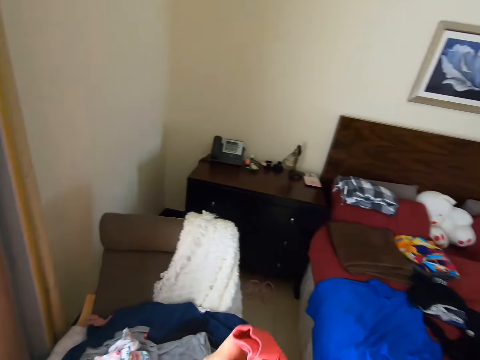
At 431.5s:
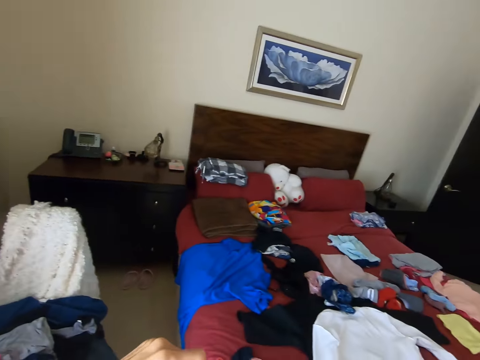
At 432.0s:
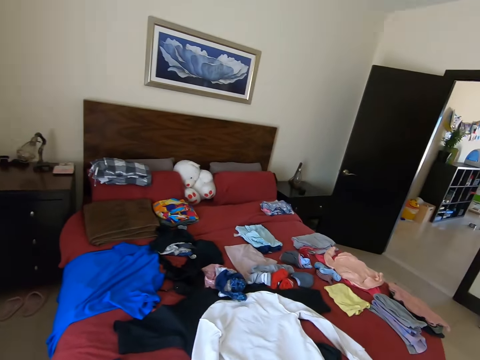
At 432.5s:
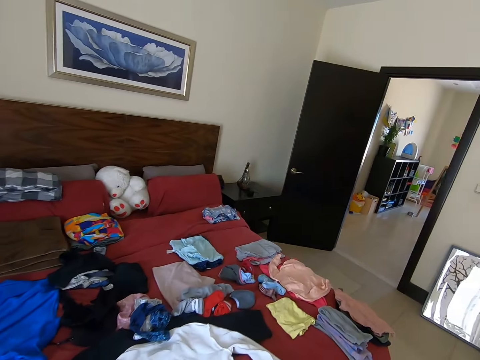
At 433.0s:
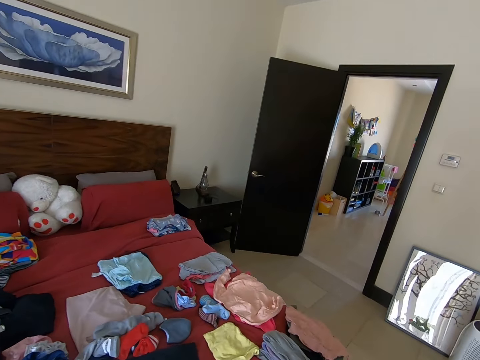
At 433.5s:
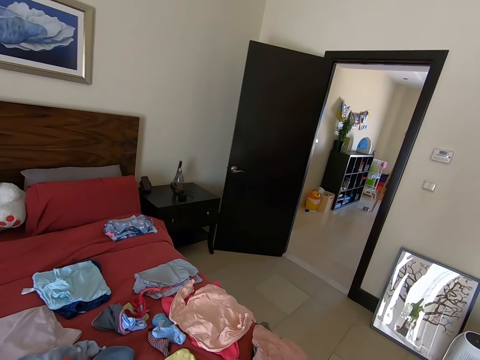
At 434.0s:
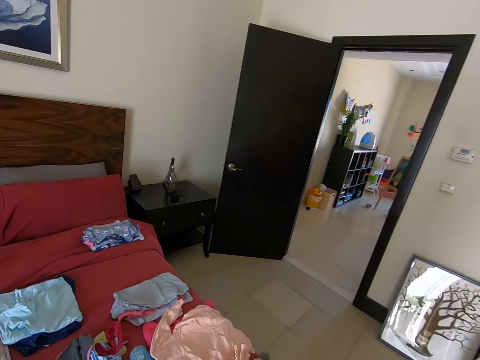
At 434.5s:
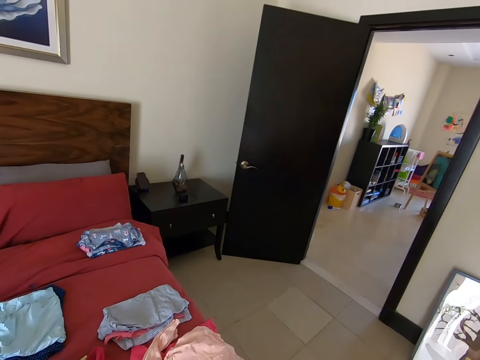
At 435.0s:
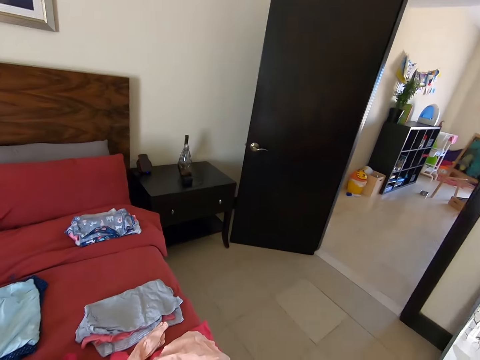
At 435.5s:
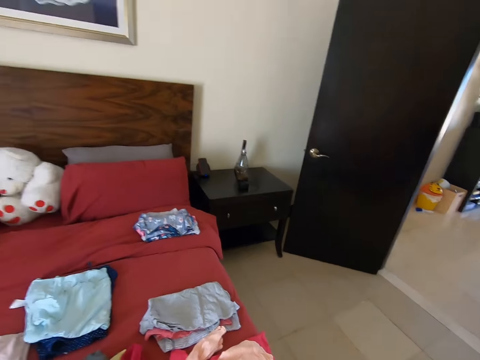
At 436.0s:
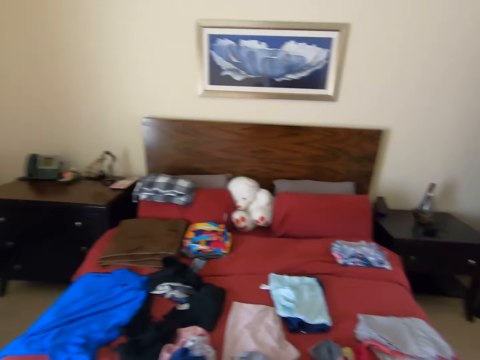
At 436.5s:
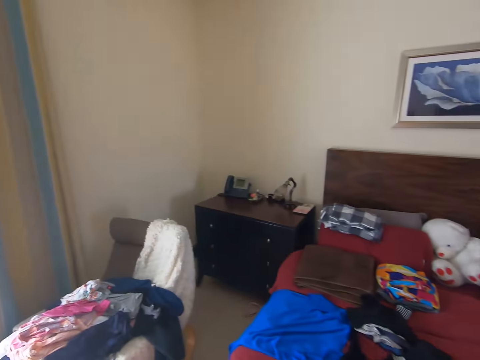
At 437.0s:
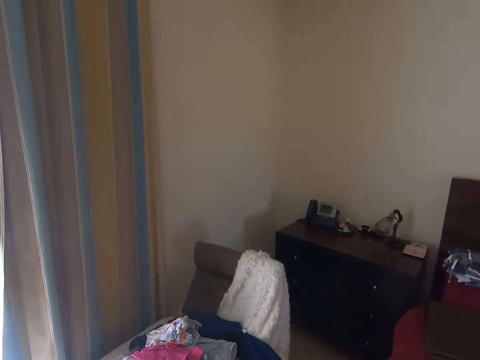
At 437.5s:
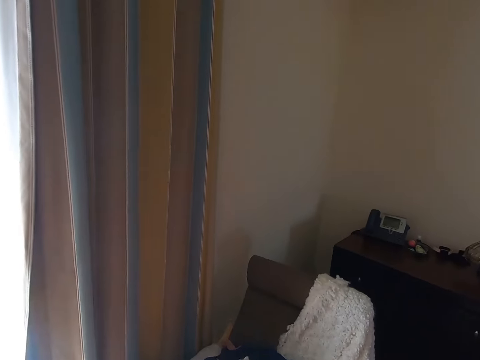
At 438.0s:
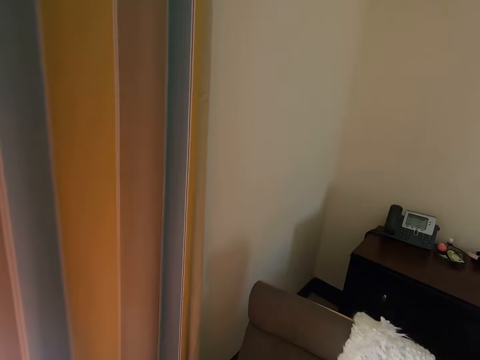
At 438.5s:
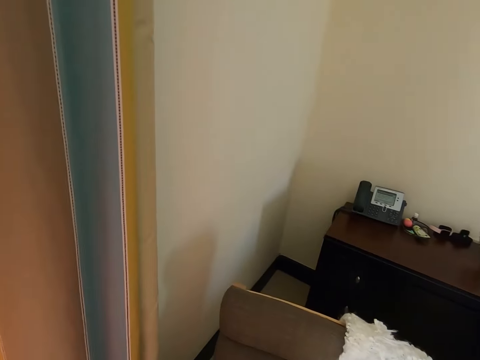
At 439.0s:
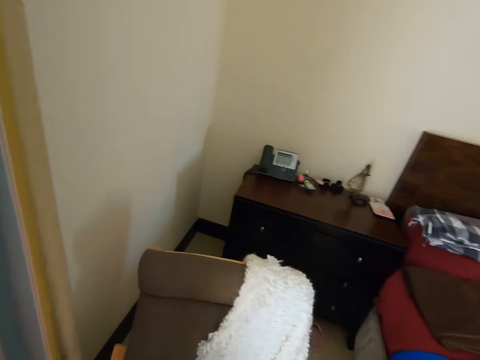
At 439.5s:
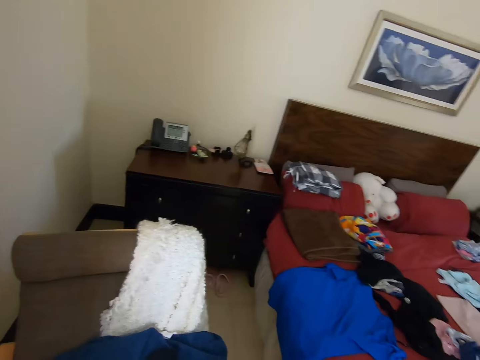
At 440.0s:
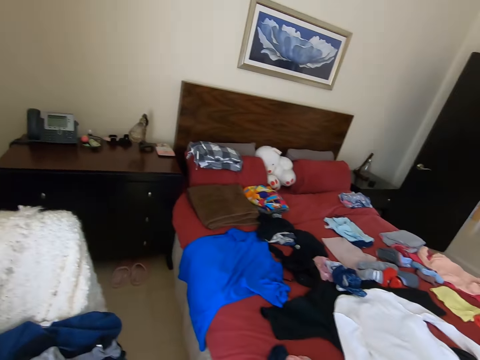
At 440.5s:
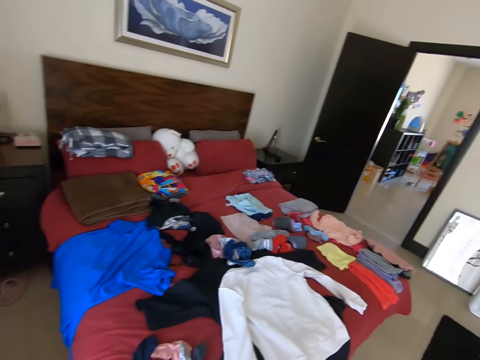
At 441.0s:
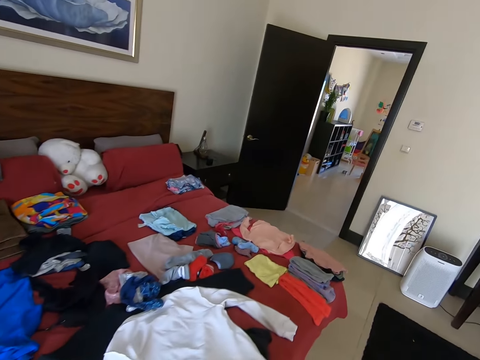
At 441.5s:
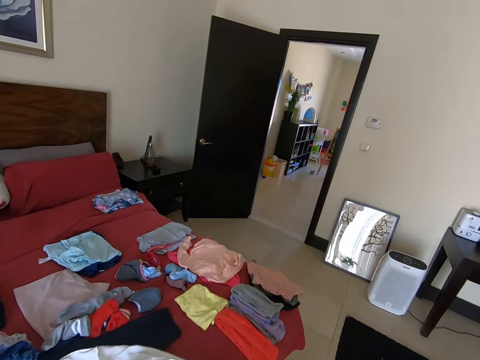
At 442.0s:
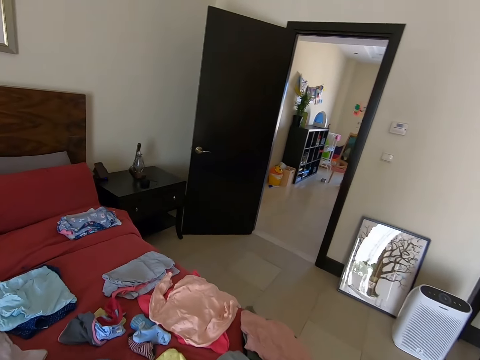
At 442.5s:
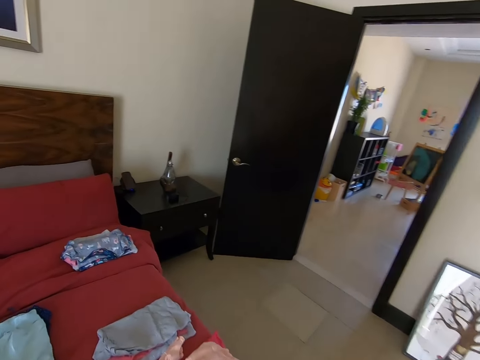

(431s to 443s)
The camera wearer walks right. They fold the cloth. They drop the cloth on the bed. They walk left. They pick up a cloth. They walk right. They fold the cloth.

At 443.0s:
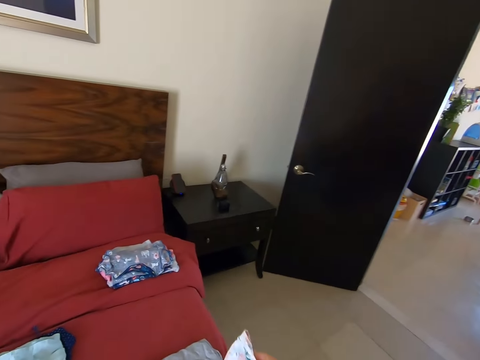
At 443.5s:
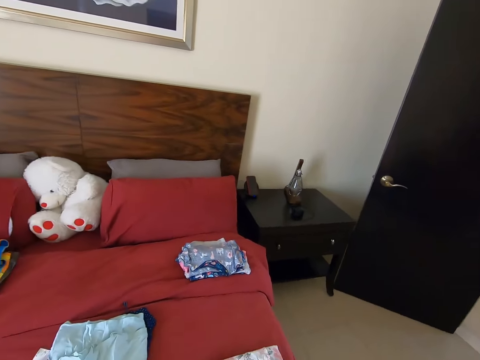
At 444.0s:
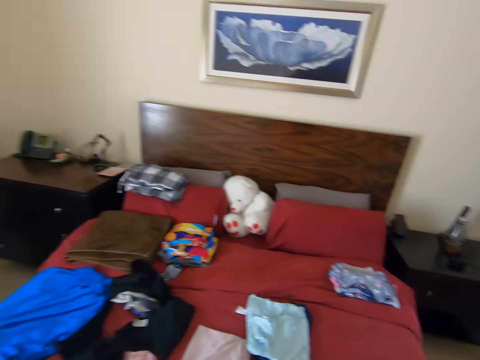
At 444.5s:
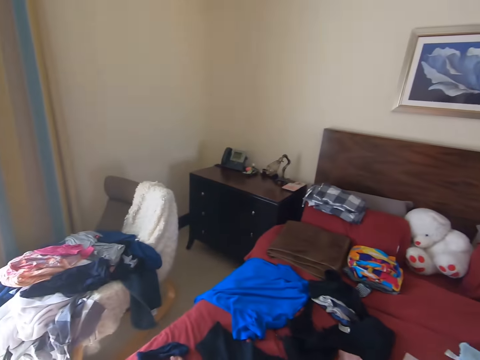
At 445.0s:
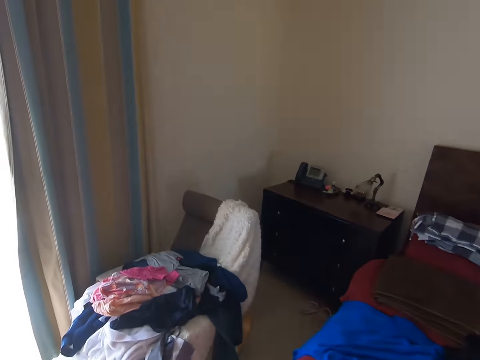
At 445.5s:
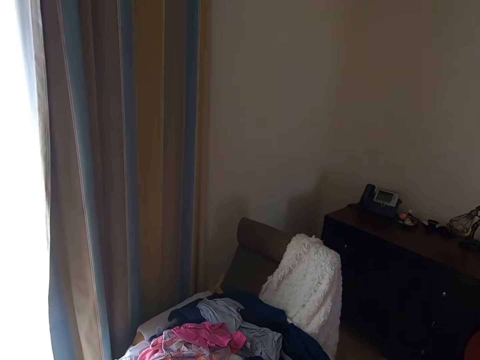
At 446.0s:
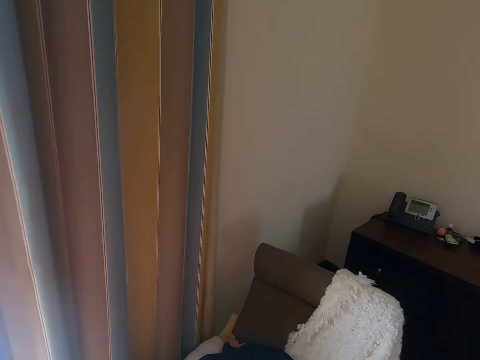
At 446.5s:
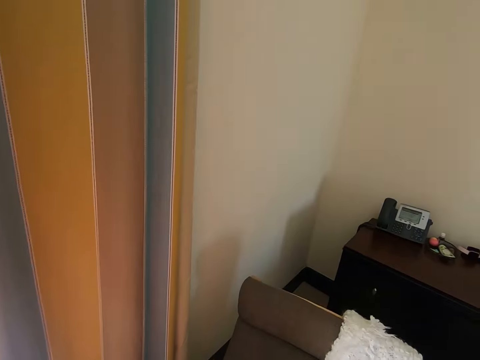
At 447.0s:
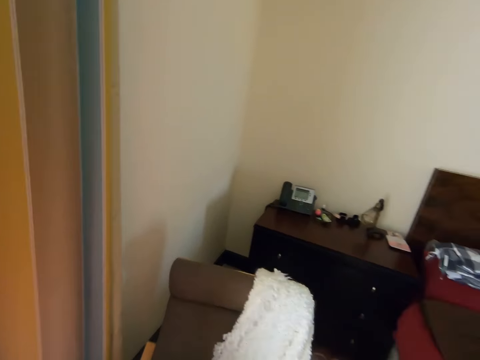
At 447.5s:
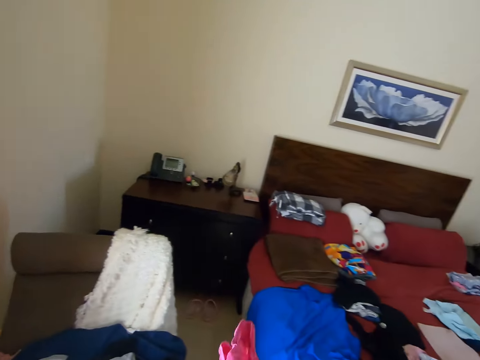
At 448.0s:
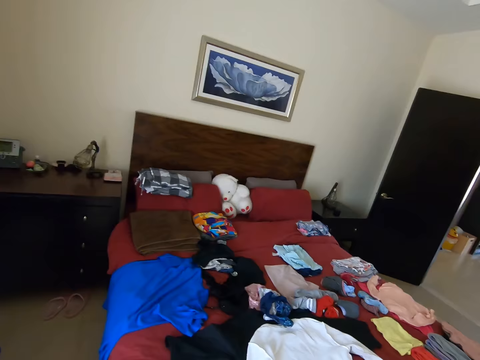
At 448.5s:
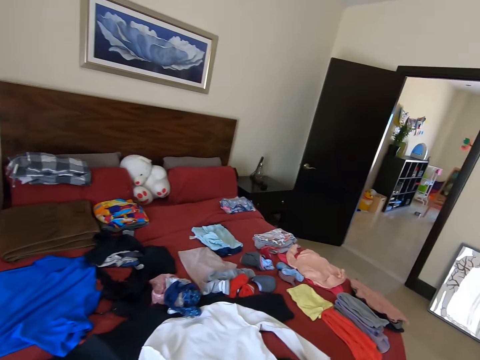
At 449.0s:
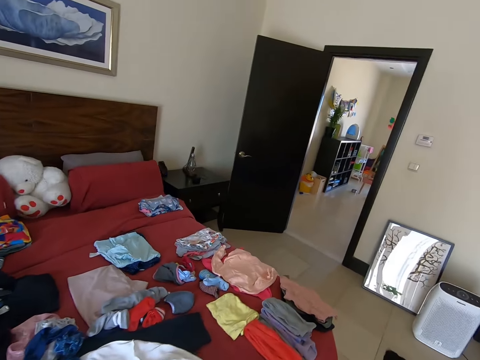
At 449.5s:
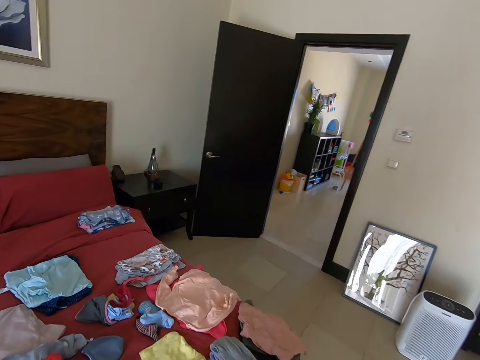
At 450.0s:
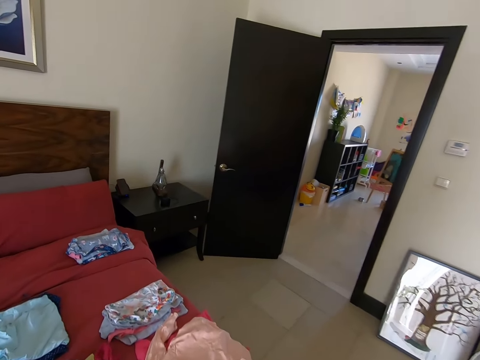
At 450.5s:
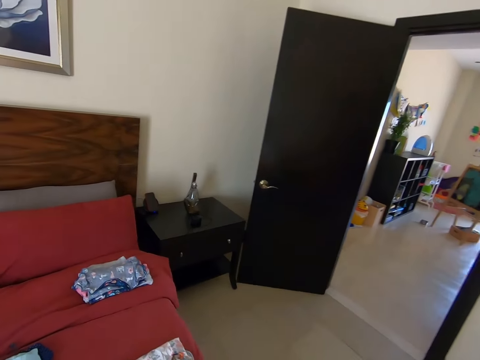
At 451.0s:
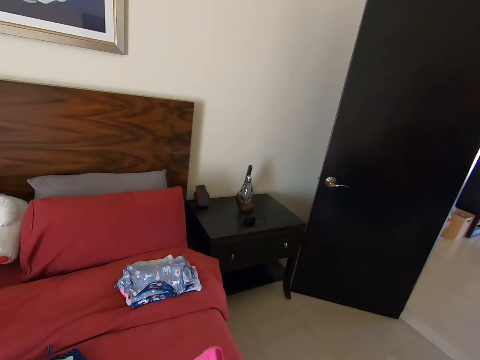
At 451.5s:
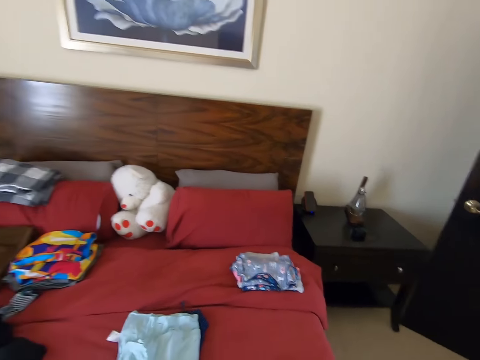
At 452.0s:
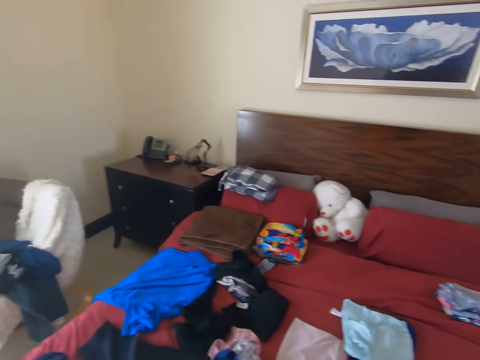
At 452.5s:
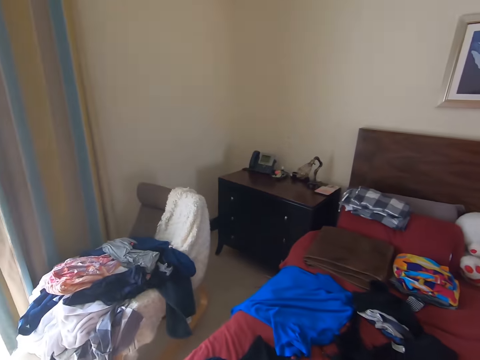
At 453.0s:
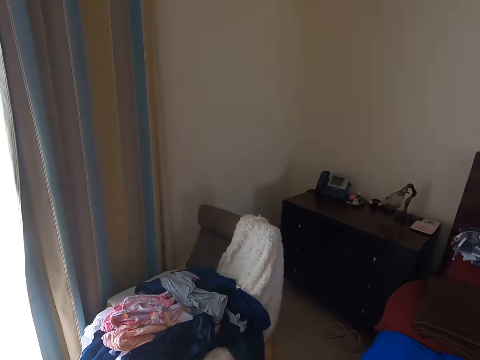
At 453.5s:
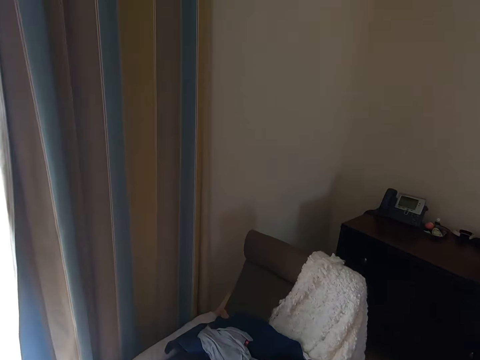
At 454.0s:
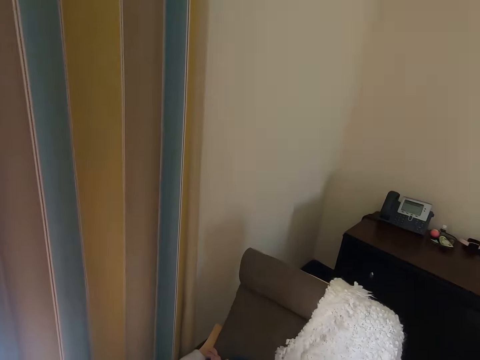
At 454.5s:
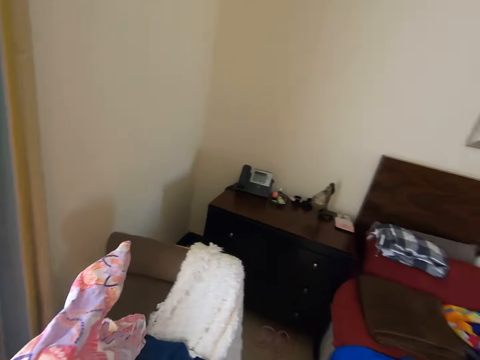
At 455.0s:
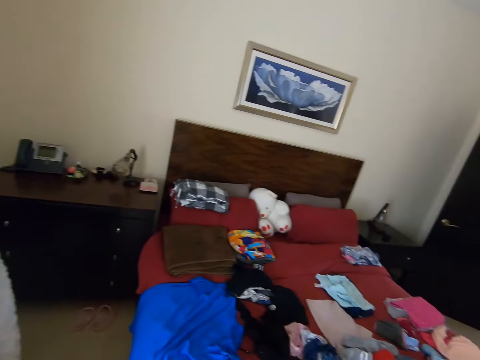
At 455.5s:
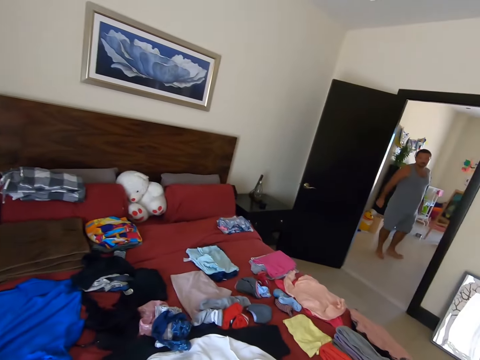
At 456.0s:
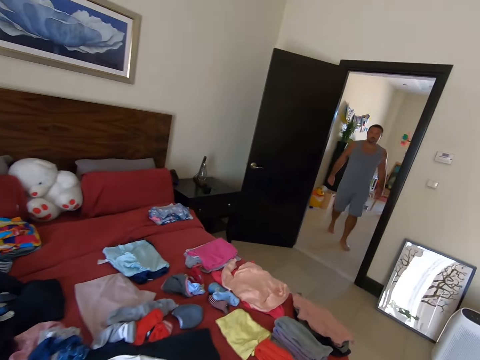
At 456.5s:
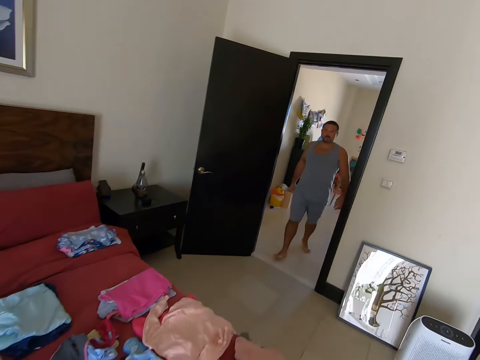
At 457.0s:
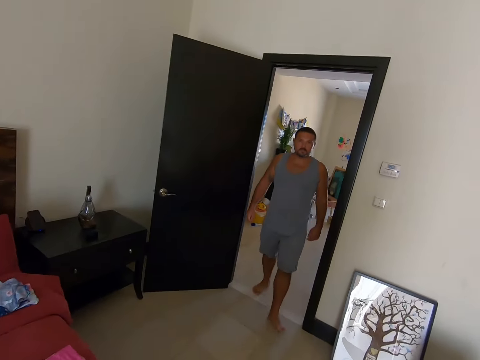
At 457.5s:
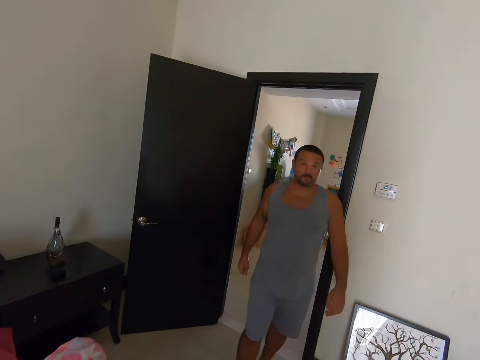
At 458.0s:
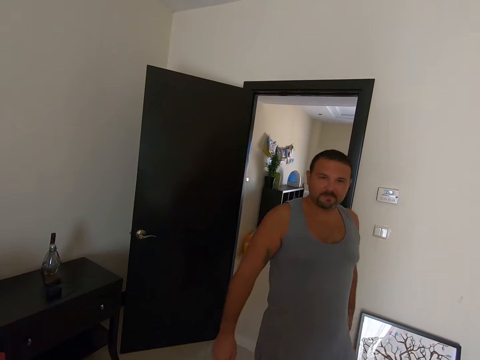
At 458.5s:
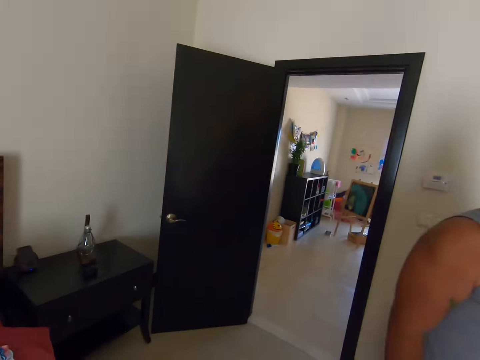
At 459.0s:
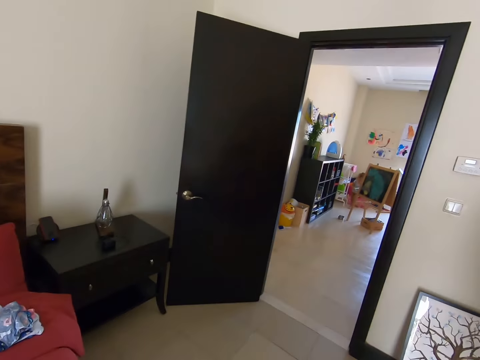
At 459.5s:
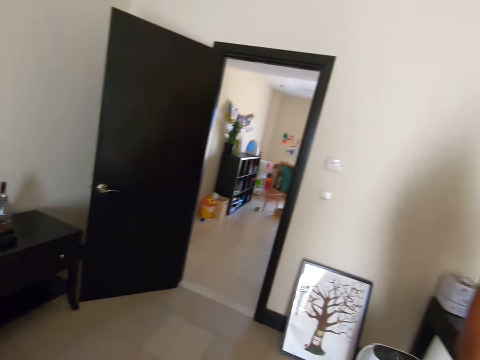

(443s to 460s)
The camera wearer throws the cloth on a cloth on the bed. They walk left and look around. They pick up a cloth, fold the cloth, and walk right. They drop the cloth on the bed. They walk left. They pick up a cloth. They walk right. They converse with a man. They drop the cloth on the bed. The man converses with the camera wearer.
